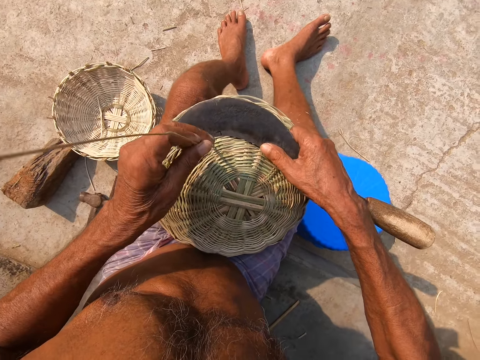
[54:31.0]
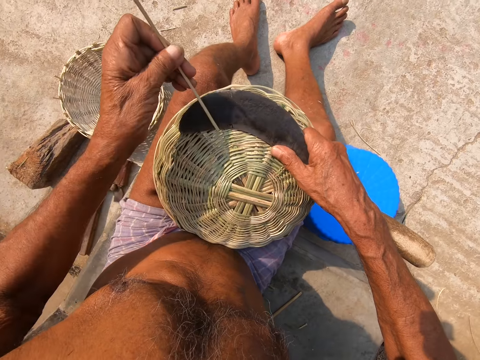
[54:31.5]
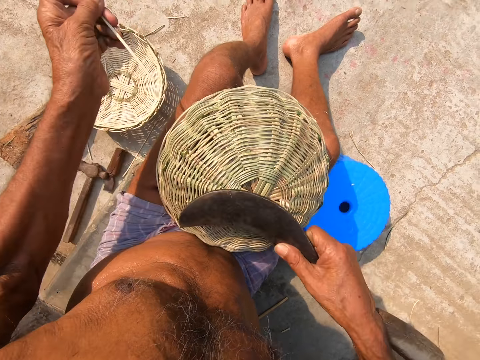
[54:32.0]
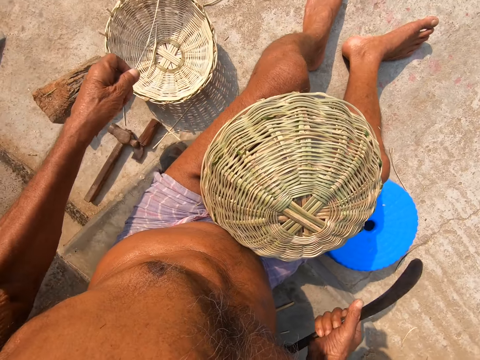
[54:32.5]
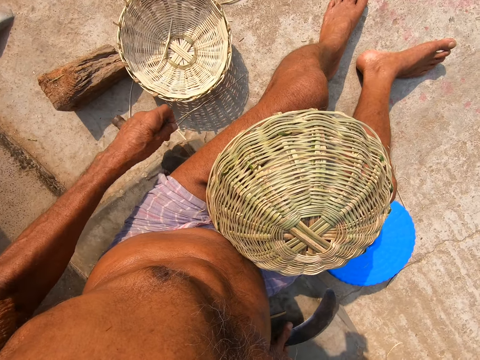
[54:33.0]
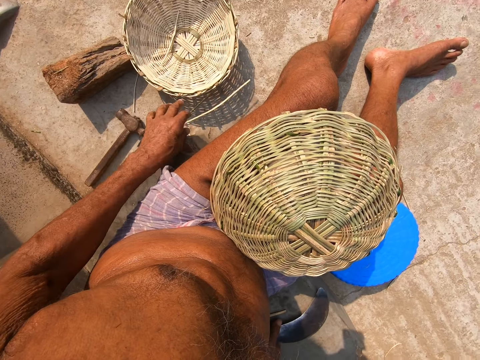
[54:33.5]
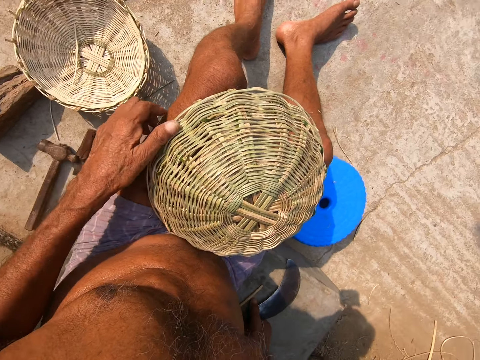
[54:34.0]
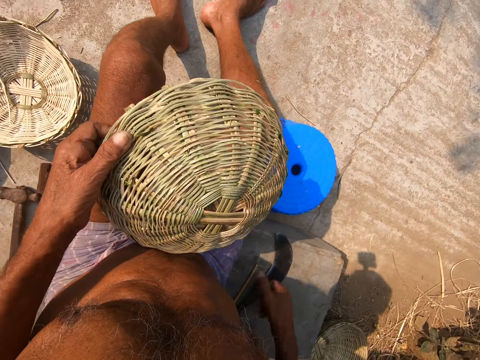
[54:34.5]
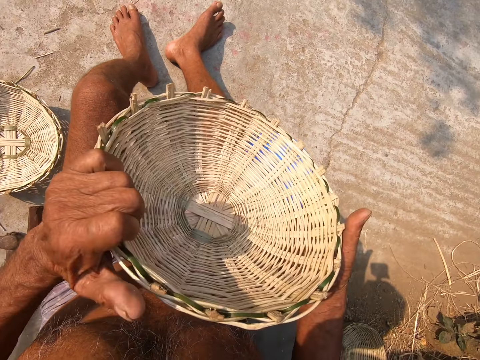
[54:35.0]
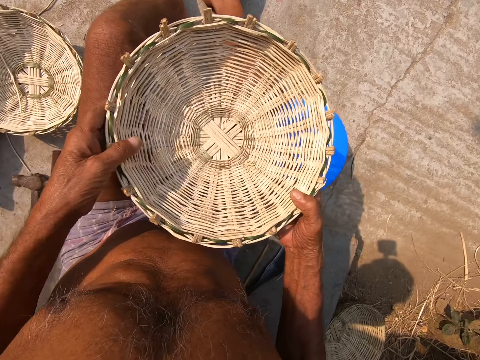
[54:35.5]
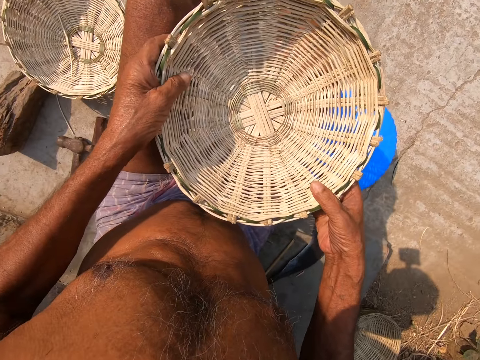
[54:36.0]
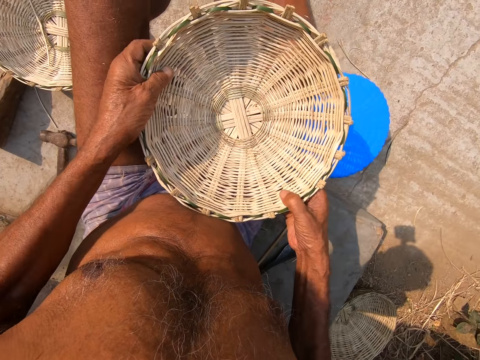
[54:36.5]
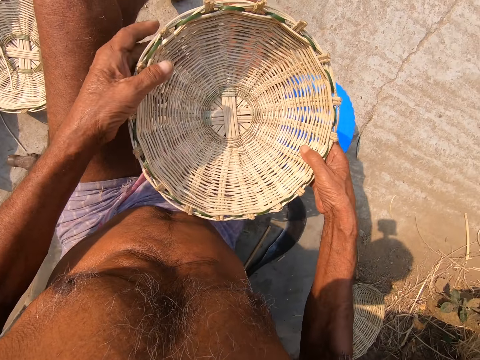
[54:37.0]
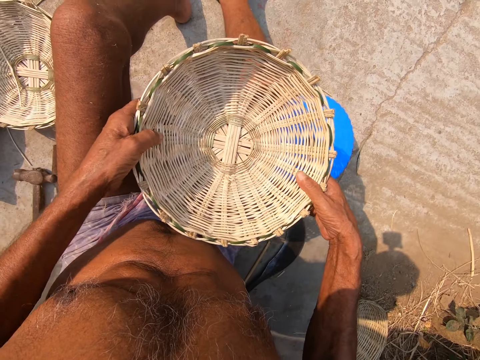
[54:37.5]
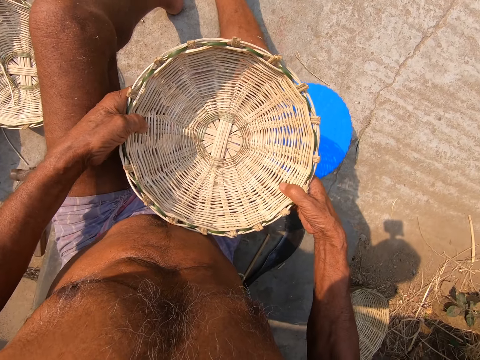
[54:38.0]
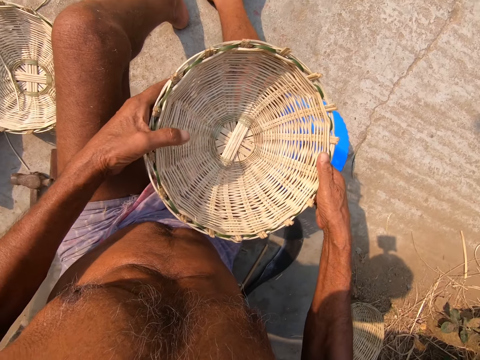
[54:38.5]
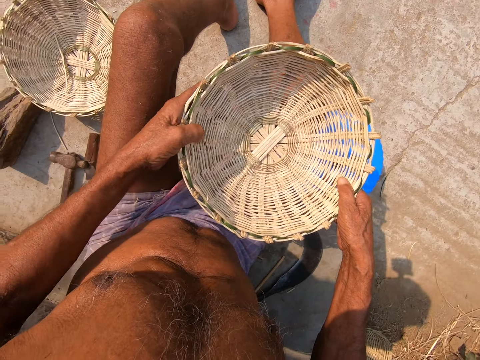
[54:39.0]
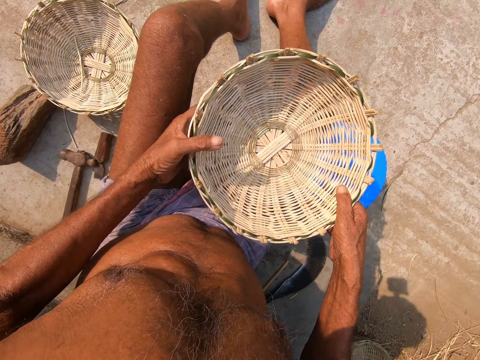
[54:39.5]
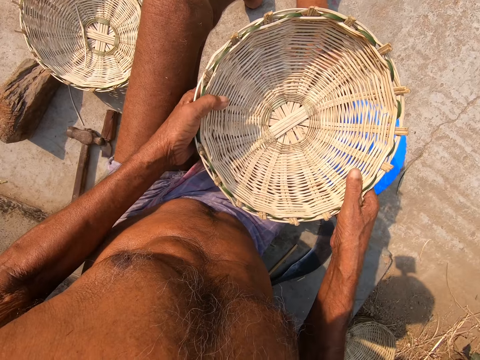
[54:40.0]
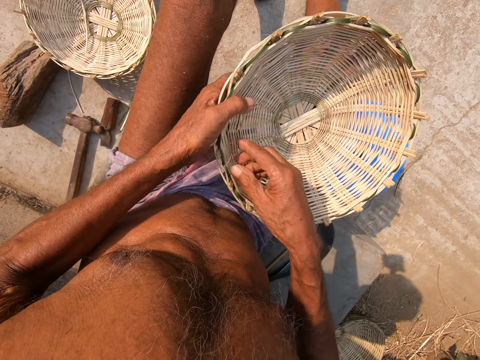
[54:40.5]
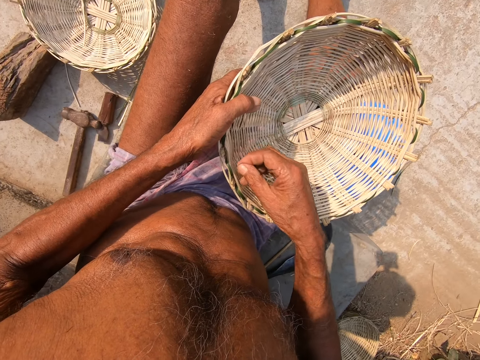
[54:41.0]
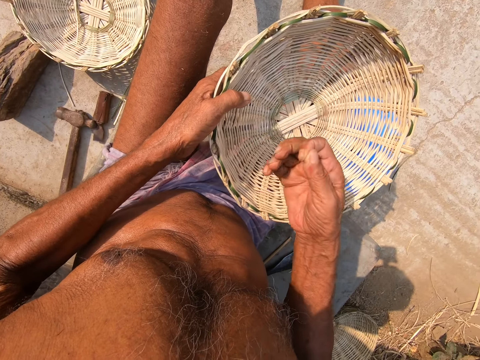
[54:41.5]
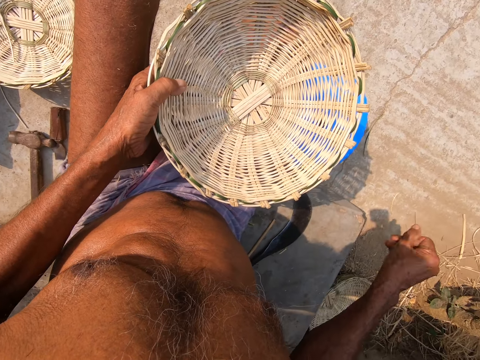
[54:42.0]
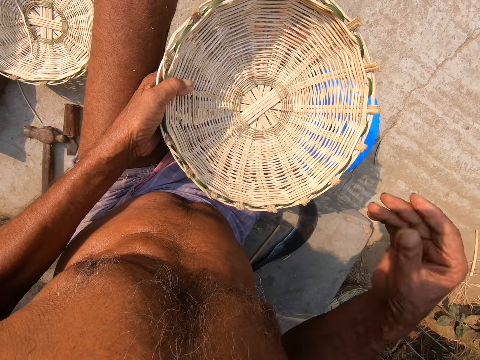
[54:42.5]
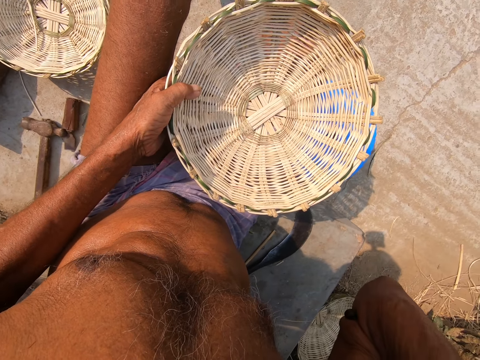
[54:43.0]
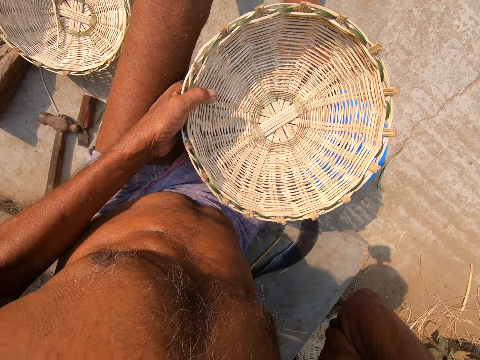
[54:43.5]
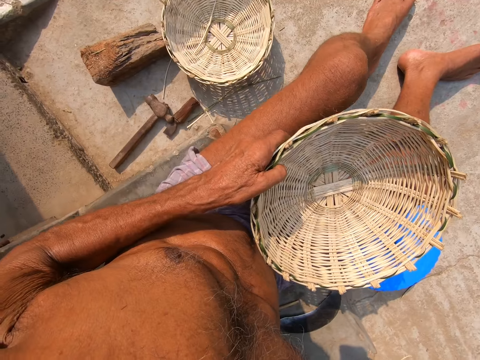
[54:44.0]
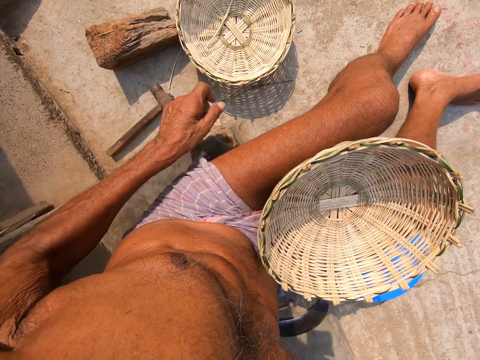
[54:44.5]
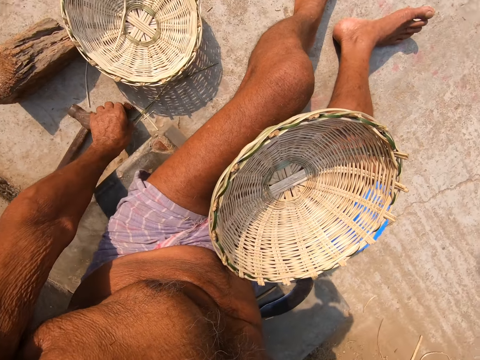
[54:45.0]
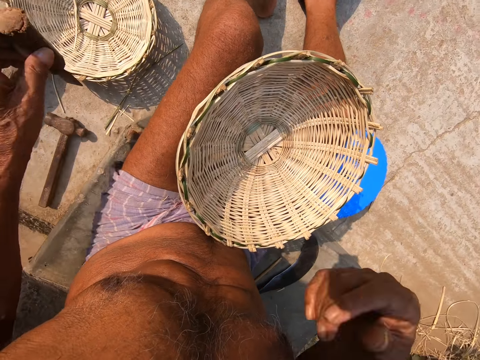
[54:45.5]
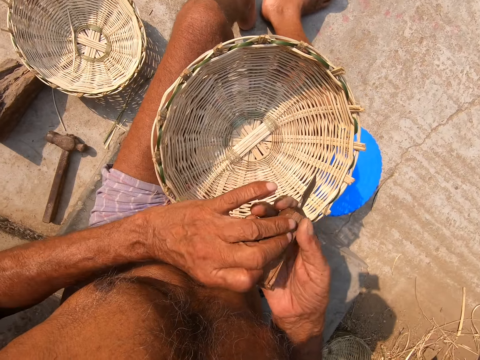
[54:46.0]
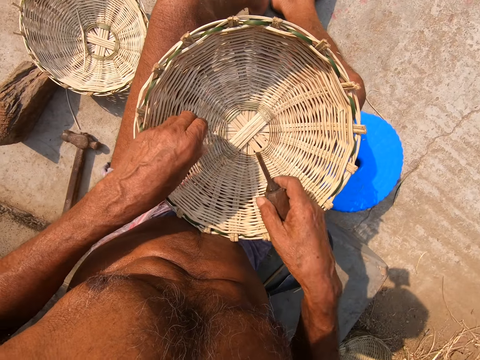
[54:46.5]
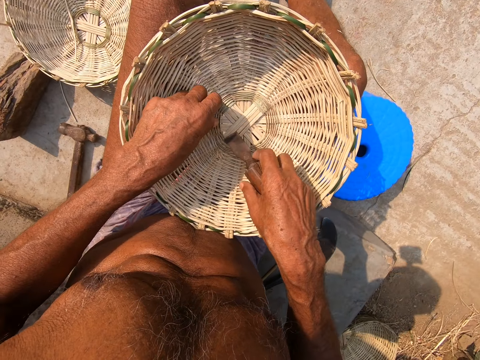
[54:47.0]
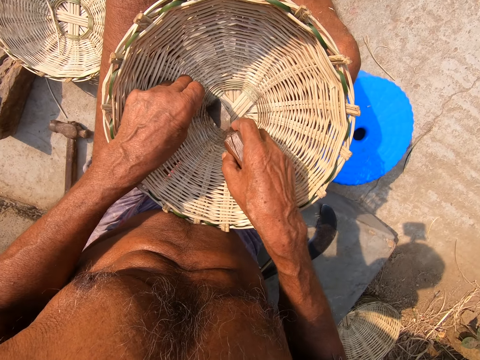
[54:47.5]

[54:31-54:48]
The camera wearer drops the sickle in his right hand on the floor and drops the bamboo stick in his left hand on the floor. He flips the basket on his lap with both hands. He looks at the basket. He twists the basket. He picks a piece of grass and throws the grass on the floor. He raises his right hand. He picks a chisel from the floor with his left hand. He passes the chisel from his left hand to his right hand. He trims the basket with the chisel in his right hand.

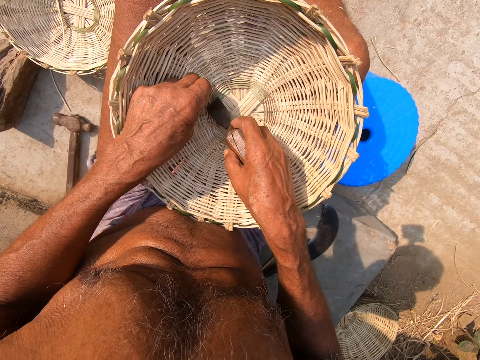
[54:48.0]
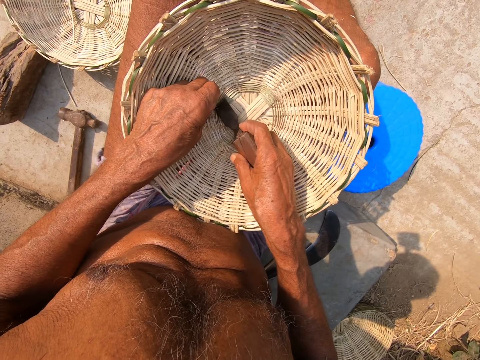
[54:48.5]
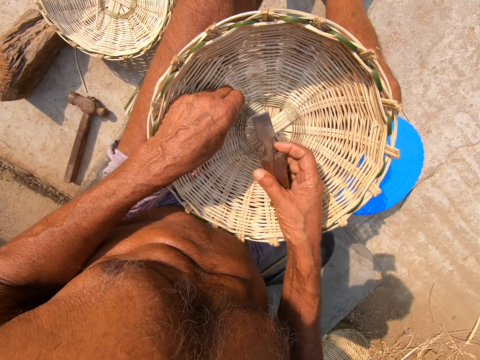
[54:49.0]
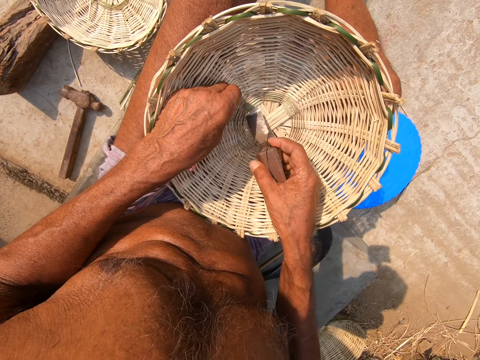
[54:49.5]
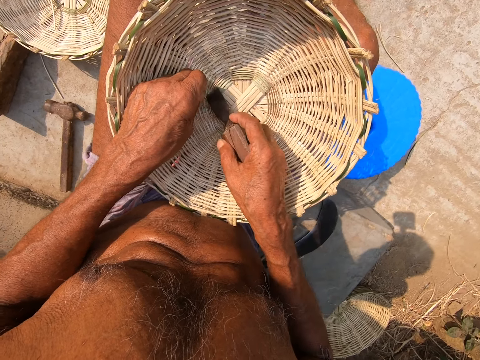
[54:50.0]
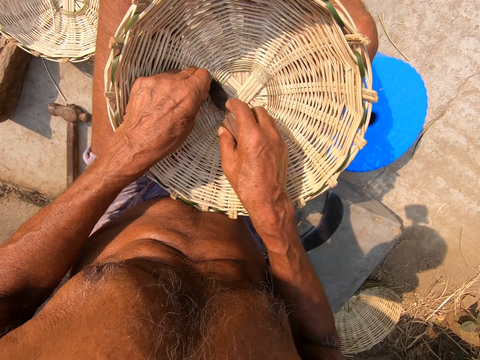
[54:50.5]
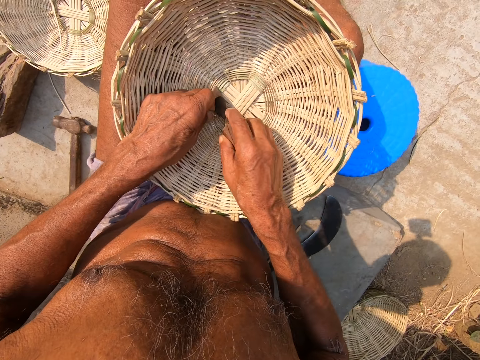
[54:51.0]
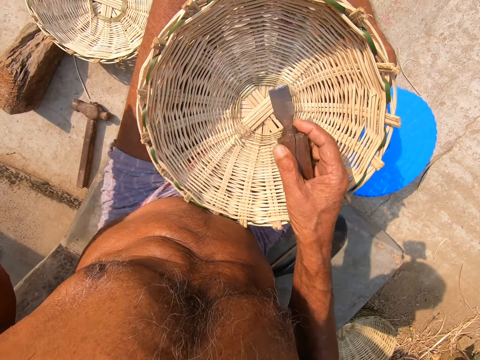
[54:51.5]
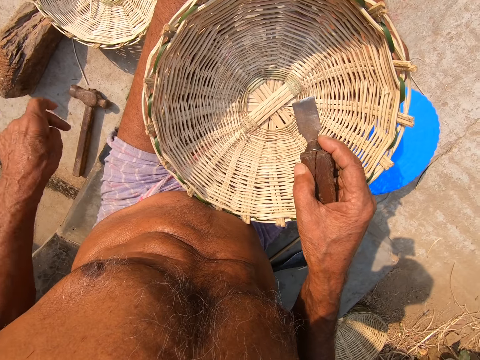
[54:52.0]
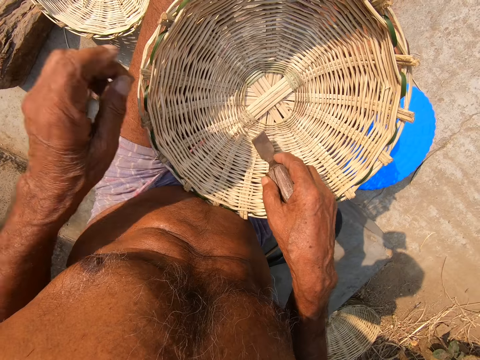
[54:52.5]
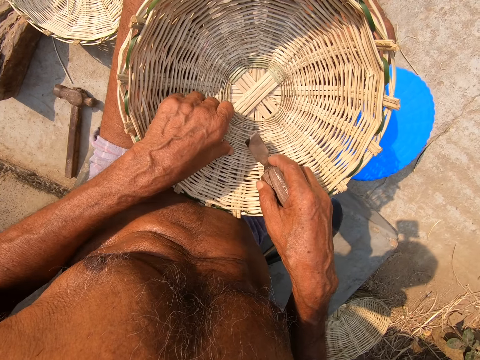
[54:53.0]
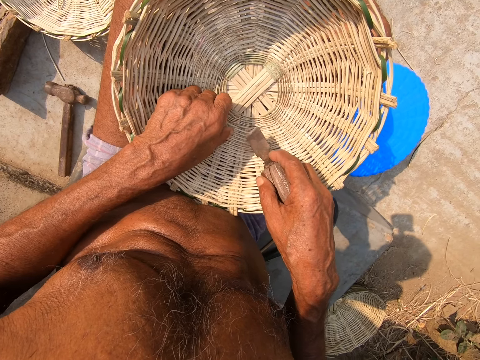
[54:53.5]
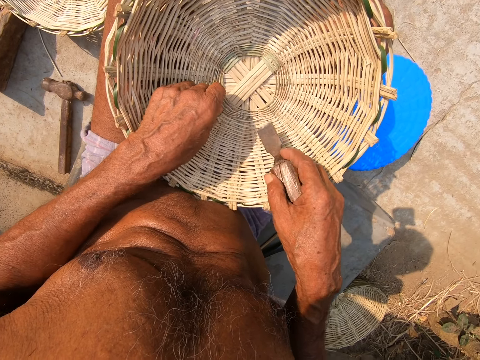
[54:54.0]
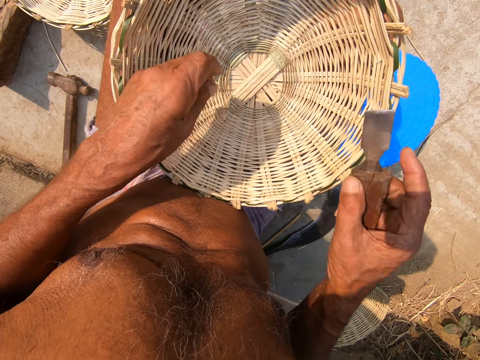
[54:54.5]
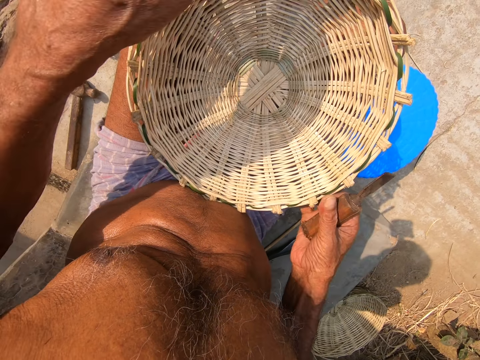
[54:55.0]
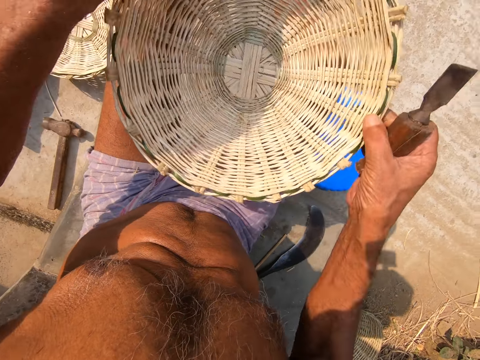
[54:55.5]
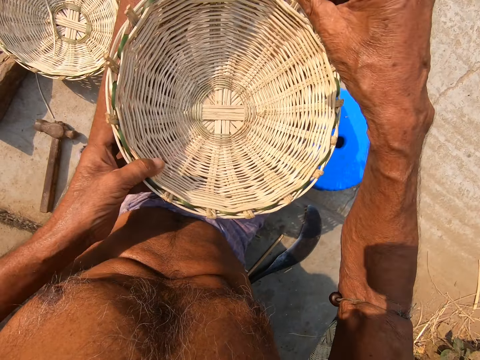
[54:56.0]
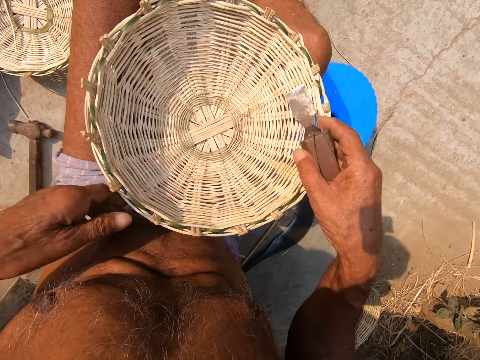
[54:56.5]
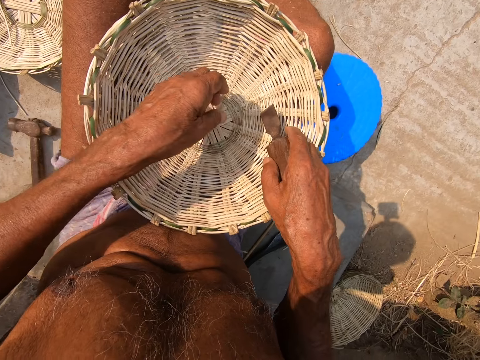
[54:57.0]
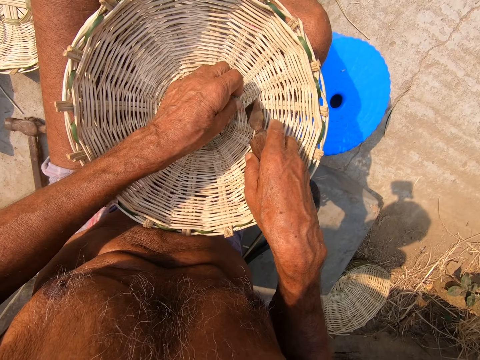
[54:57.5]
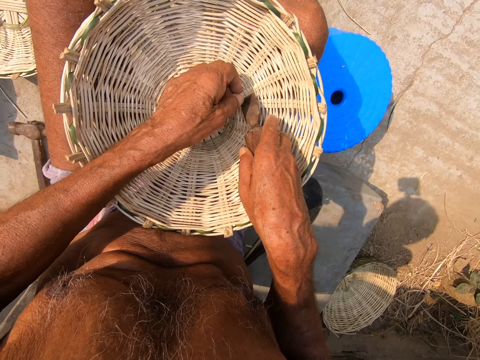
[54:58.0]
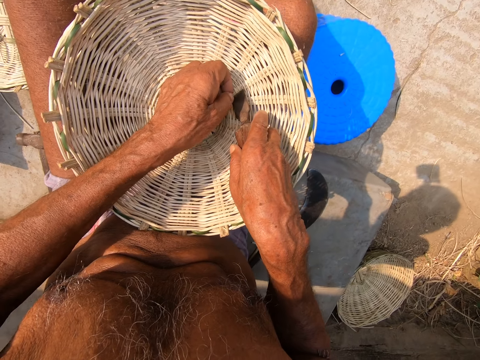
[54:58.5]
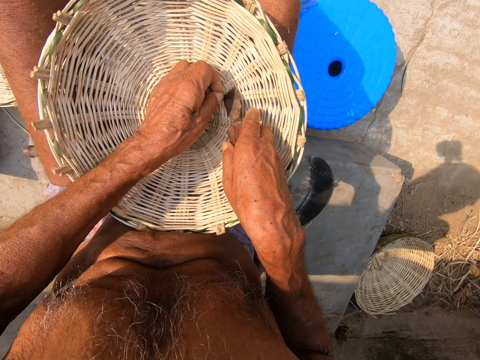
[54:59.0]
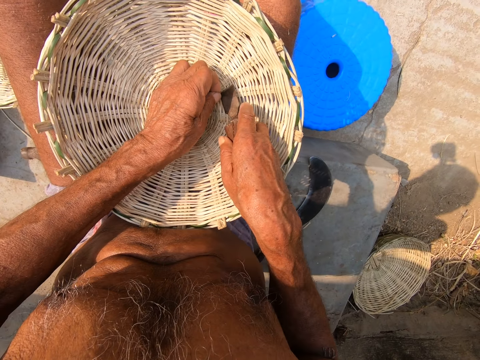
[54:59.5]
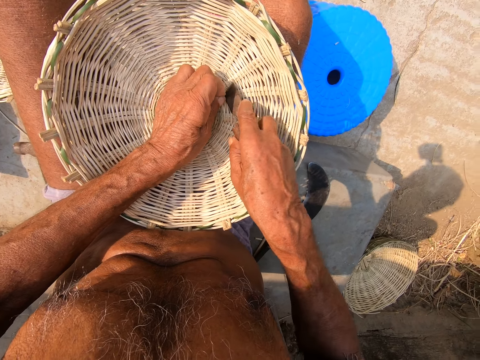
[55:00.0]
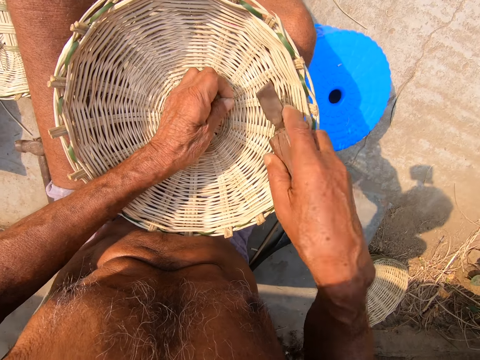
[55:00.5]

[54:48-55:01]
The camera wearer cuts the grass and throws the grass on the floor. He rotates the basket with both hands. He trims the basket with the chisel in his right hand. He holds the grass and cuts the grass.
